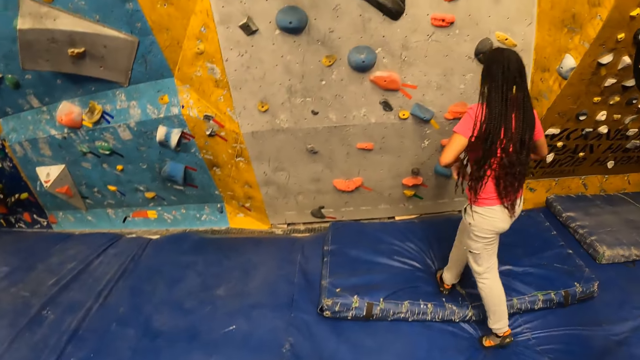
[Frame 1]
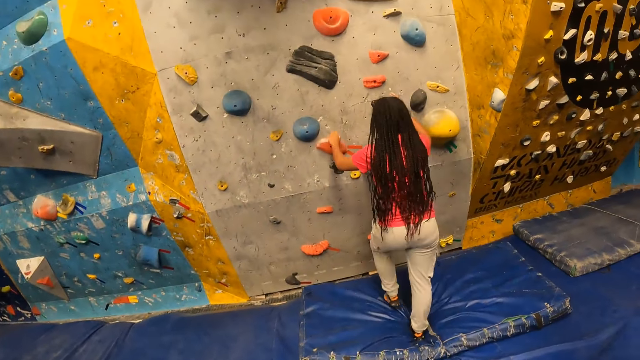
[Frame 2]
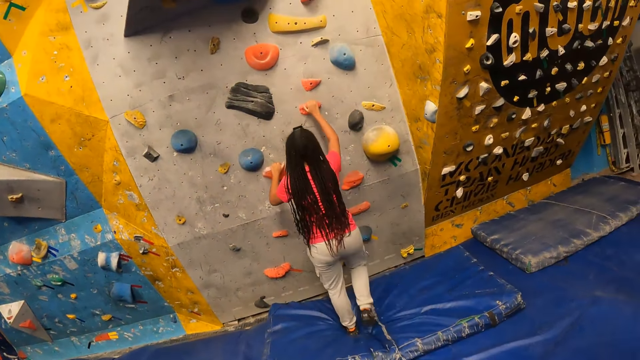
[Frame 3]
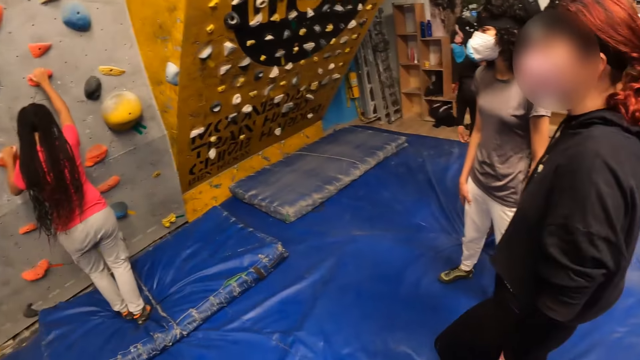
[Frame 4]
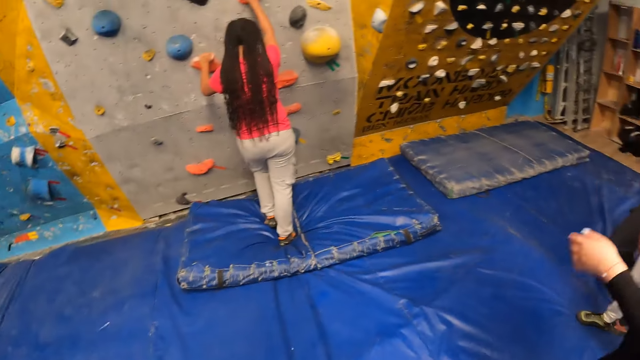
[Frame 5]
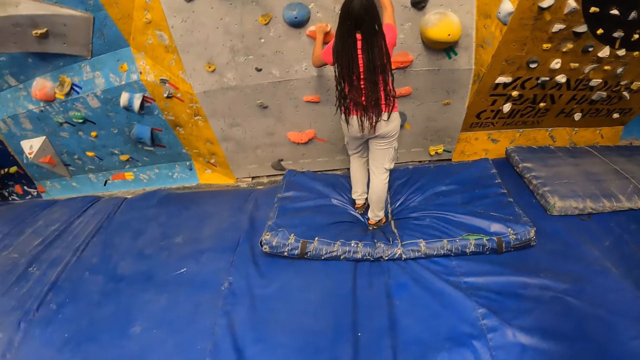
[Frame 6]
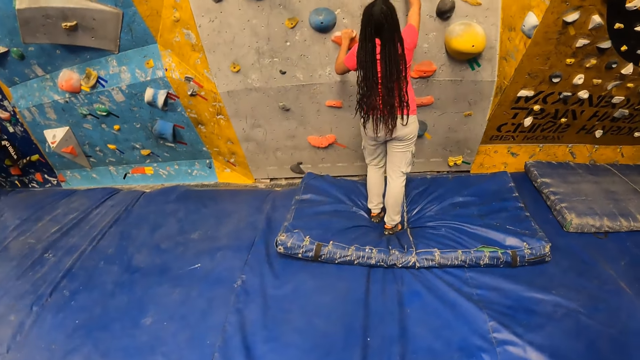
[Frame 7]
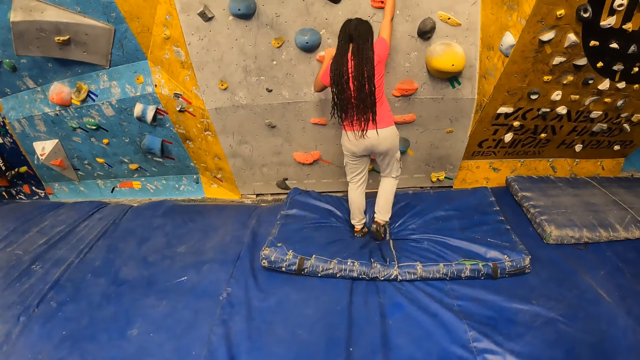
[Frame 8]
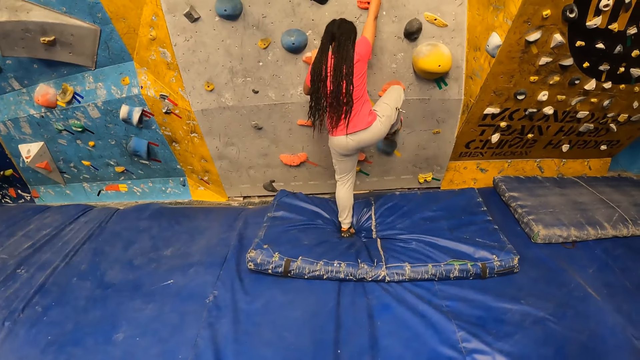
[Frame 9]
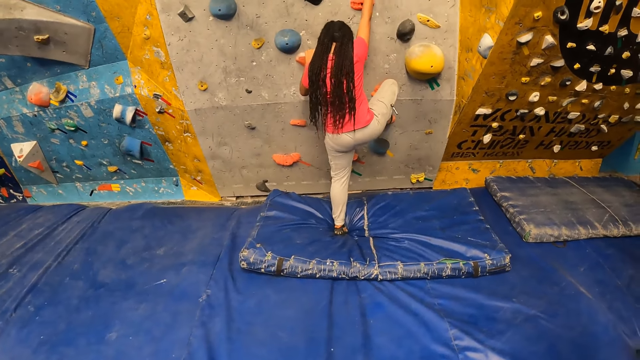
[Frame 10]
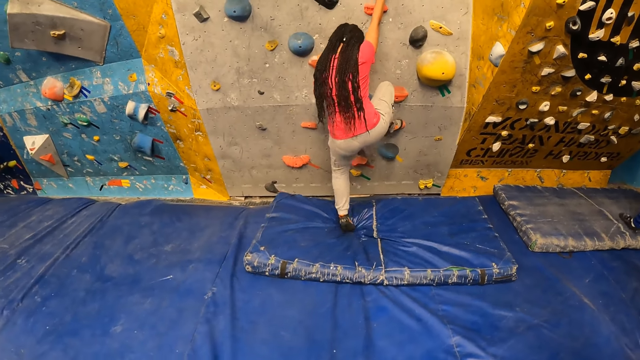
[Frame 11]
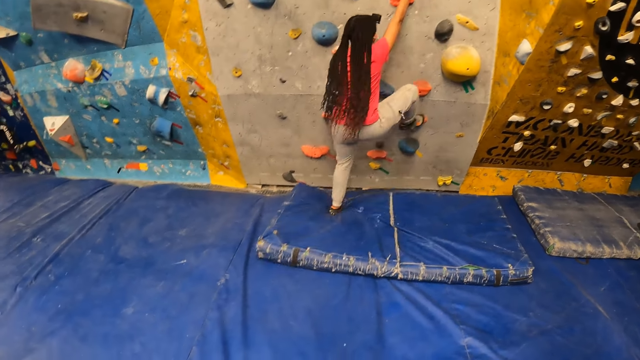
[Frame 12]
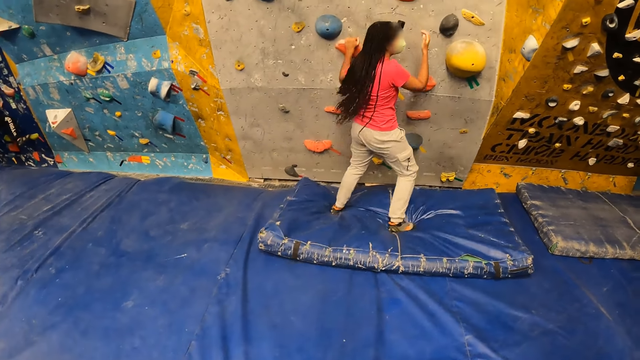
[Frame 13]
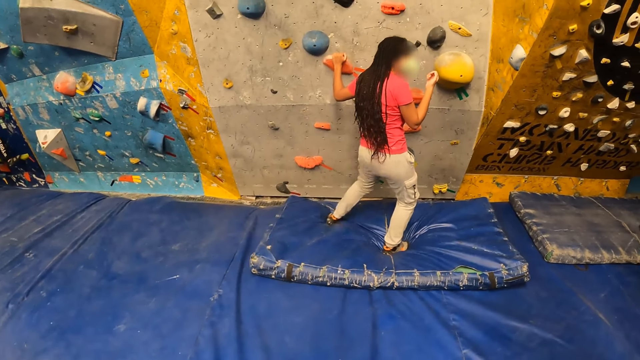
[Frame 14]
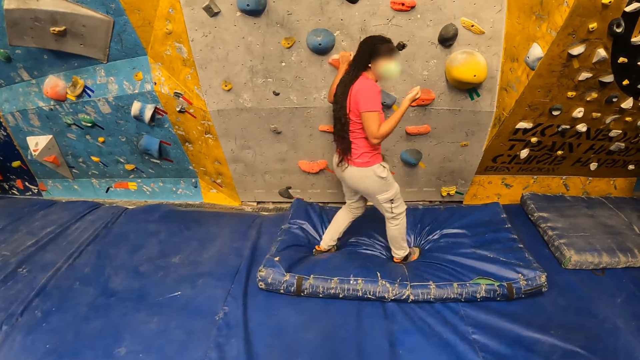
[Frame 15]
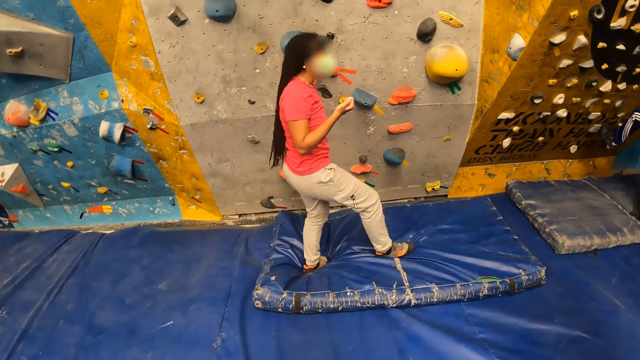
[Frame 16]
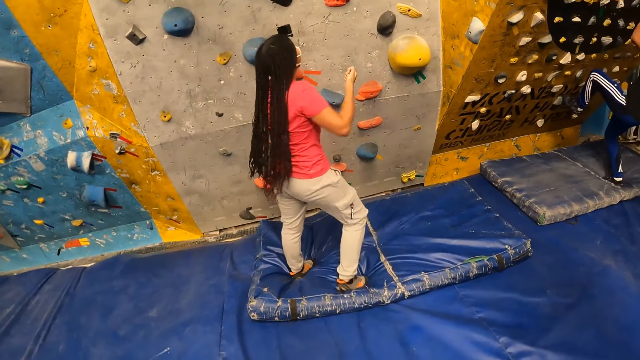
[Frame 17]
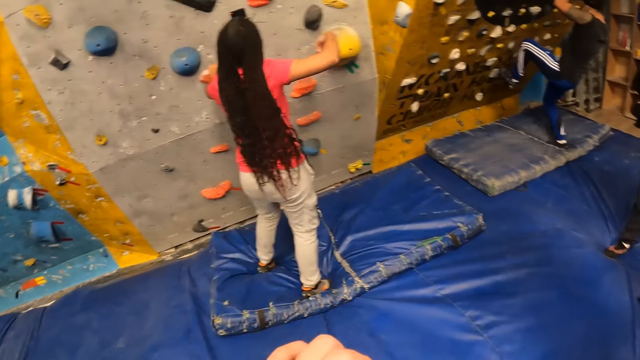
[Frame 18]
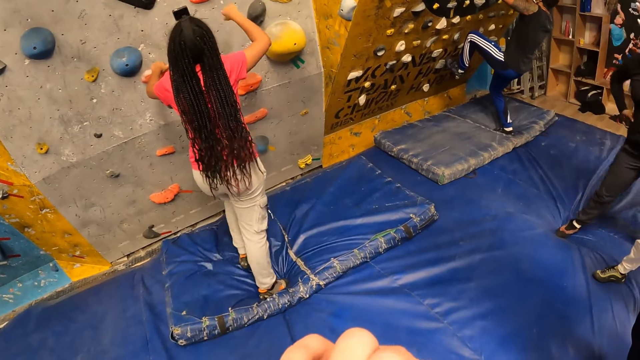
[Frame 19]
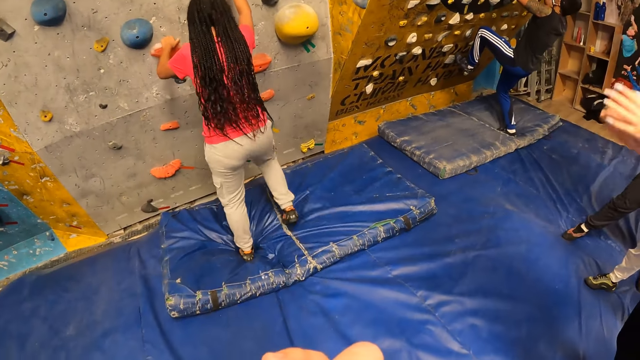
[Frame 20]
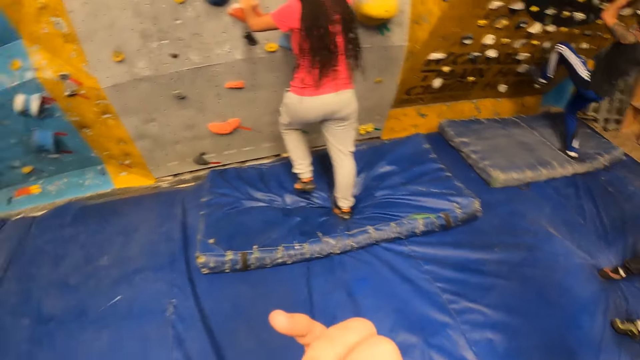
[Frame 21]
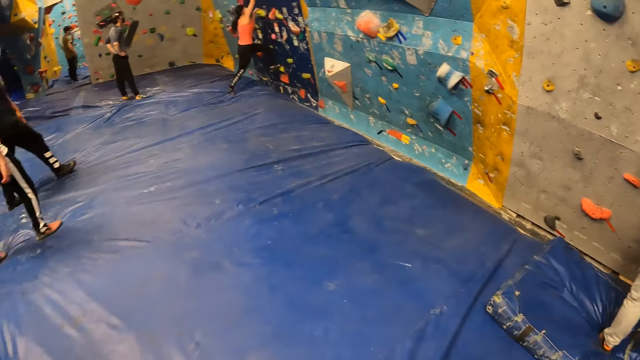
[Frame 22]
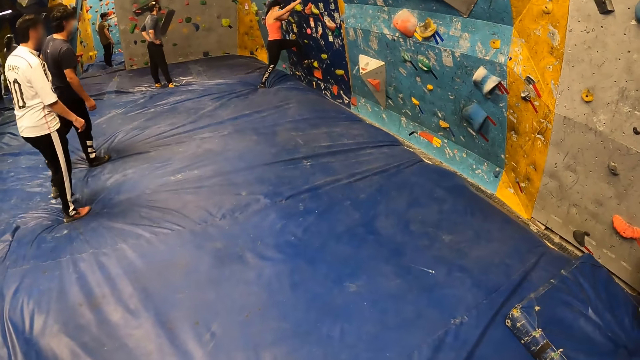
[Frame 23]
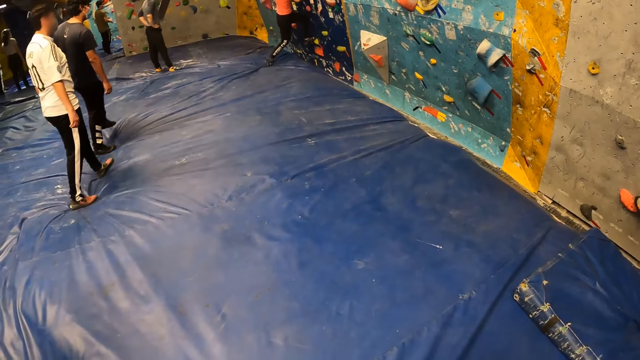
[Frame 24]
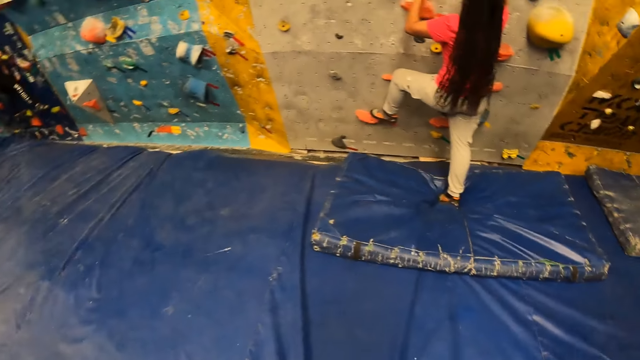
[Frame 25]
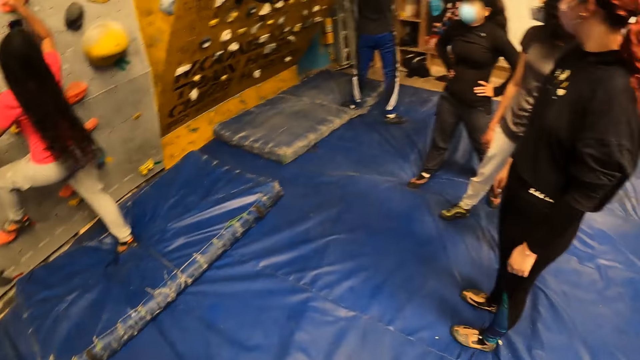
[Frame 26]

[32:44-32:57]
A girl climbs the rock wall with both hands. The camera wearer looks around. He walks around. He raises his hand.

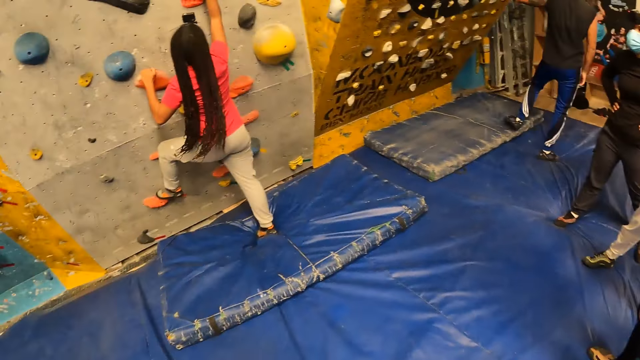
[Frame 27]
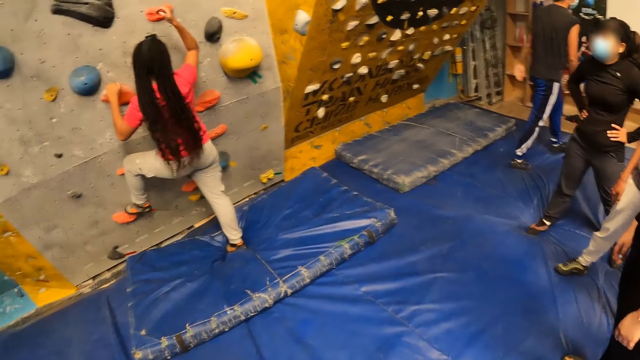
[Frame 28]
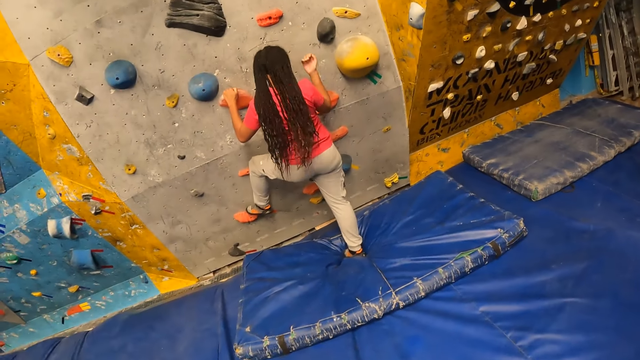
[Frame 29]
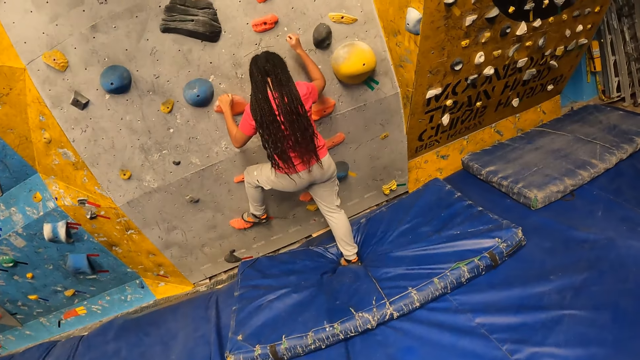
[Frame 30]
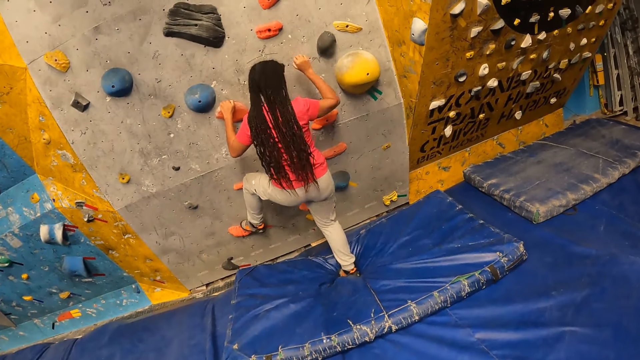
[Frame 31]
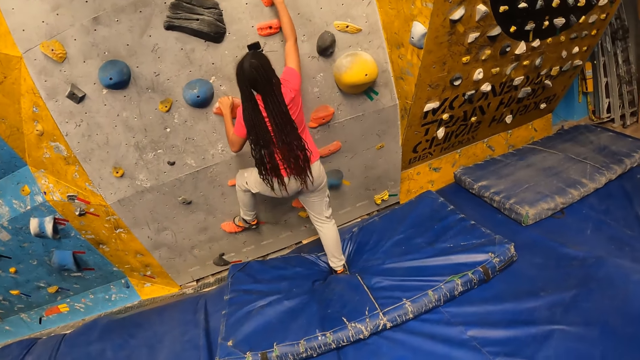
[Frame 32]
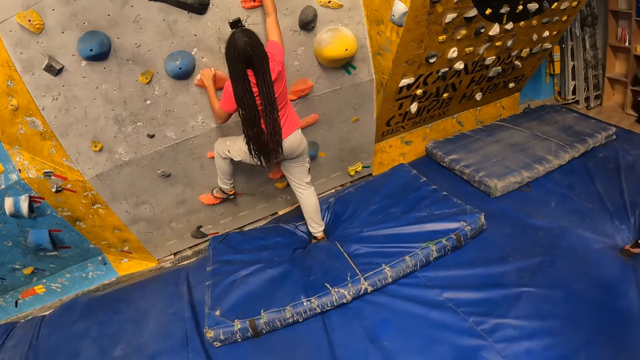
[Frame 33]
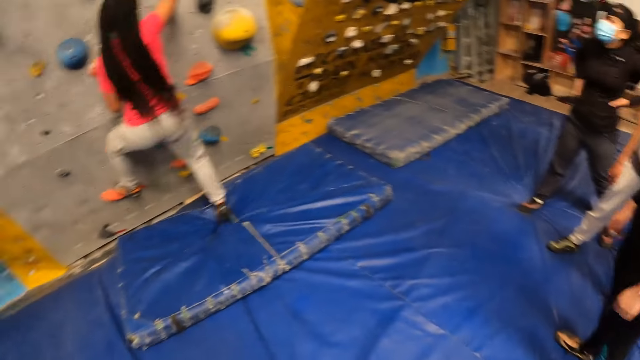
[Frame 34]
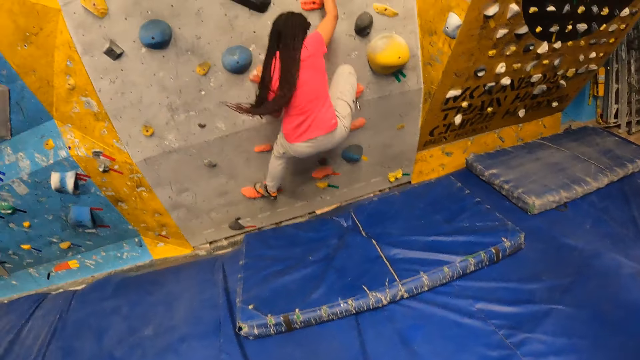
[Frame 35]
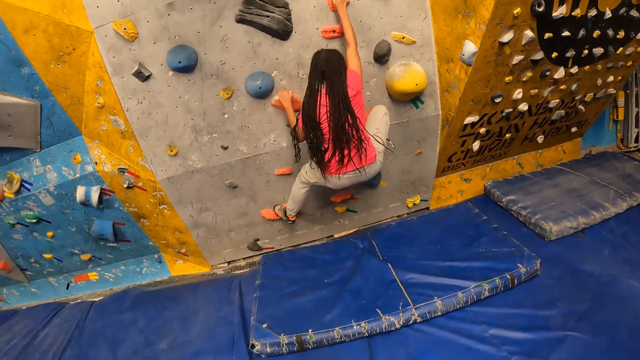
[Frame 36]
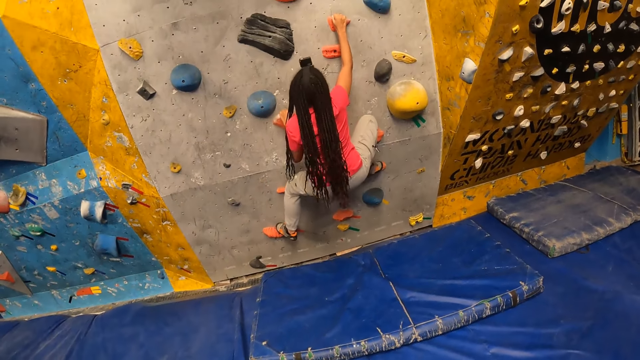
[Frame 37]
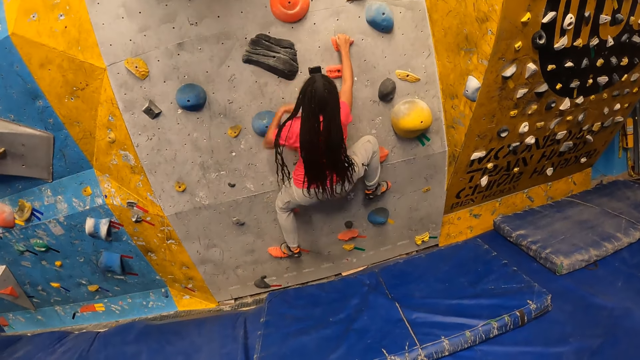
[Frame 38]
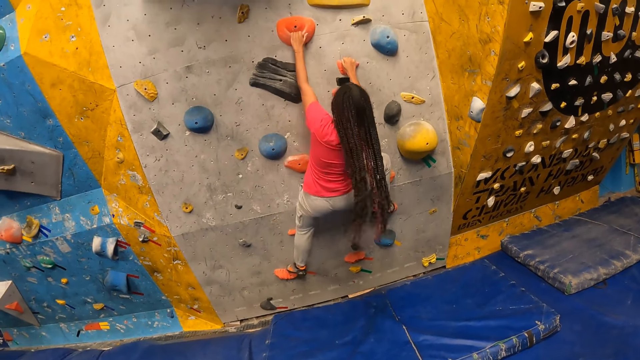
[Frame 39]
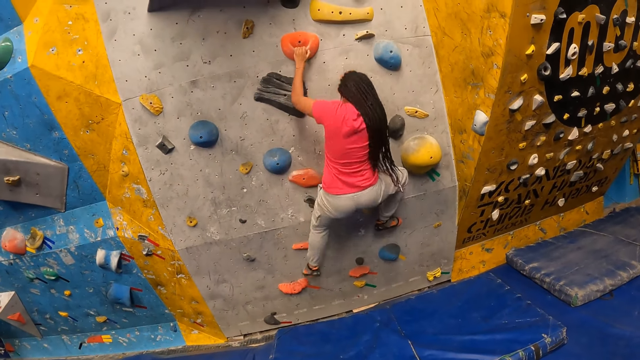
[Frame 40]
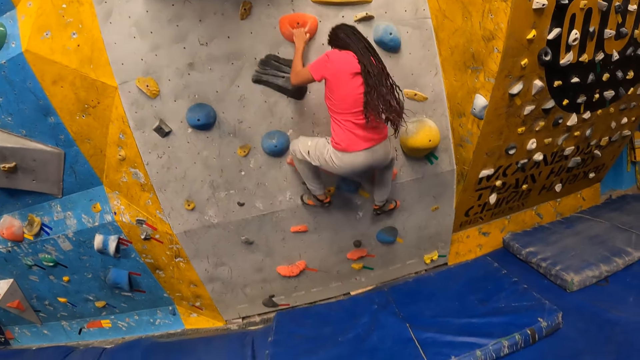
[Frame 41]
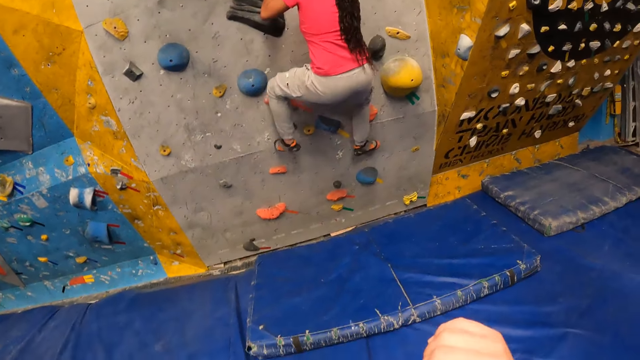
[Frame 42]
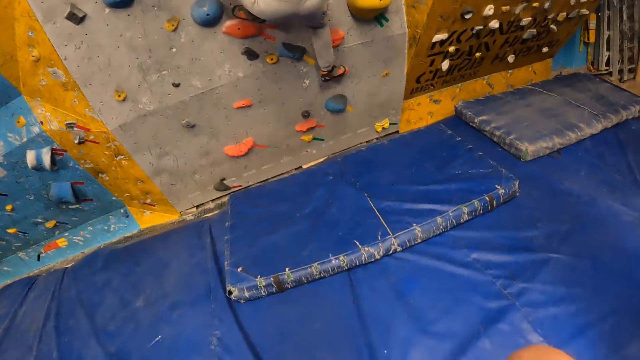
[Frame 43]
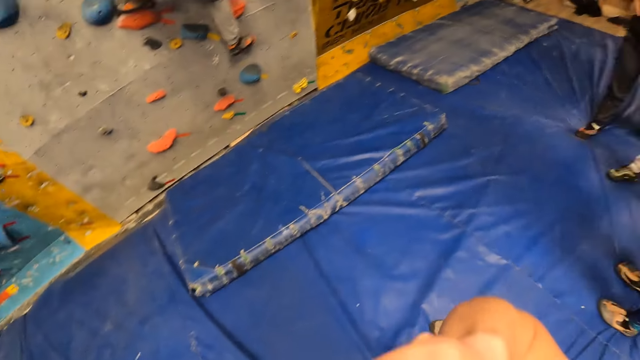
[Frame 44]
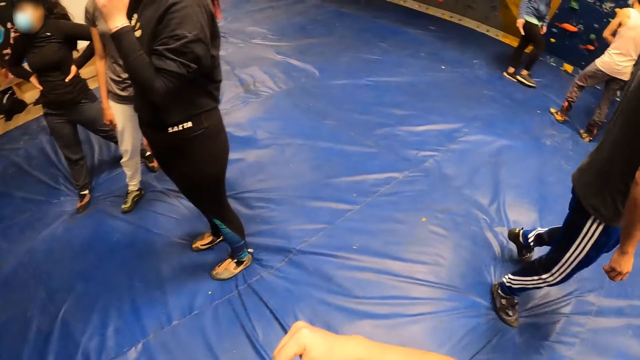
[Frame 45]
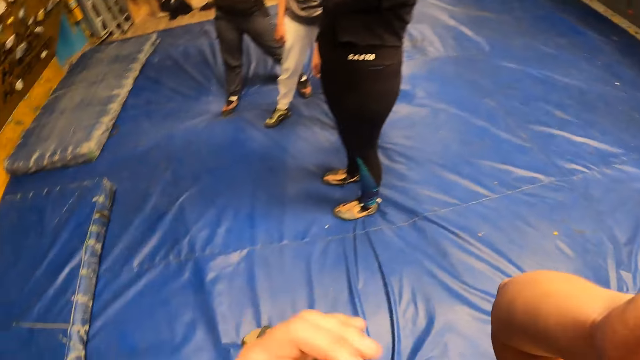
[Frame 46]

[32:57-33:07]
The camera wearer looks around. They walk around. They walk around again.
